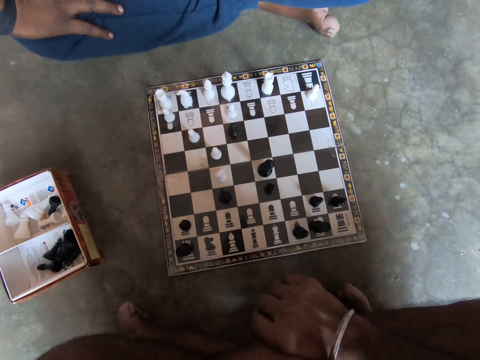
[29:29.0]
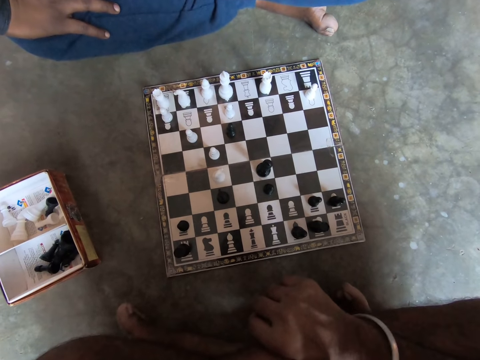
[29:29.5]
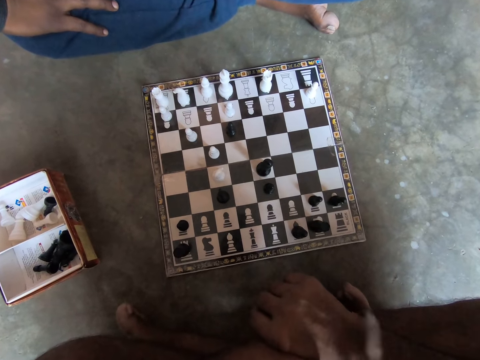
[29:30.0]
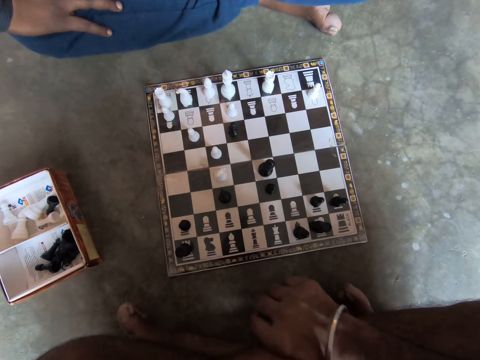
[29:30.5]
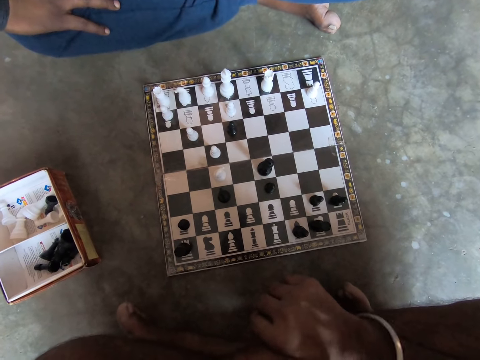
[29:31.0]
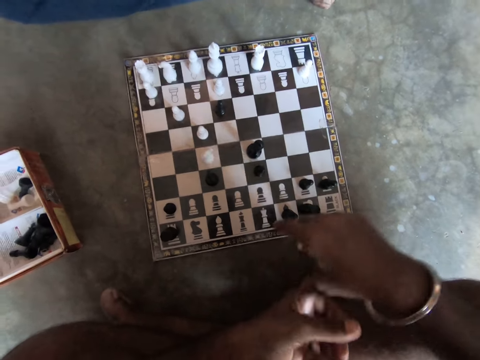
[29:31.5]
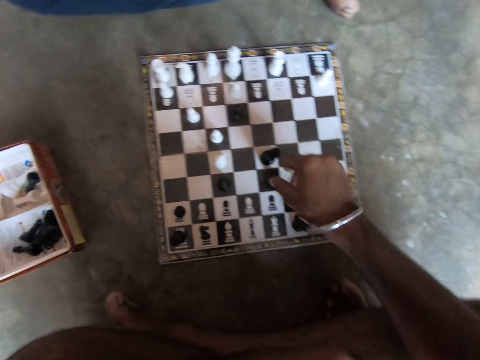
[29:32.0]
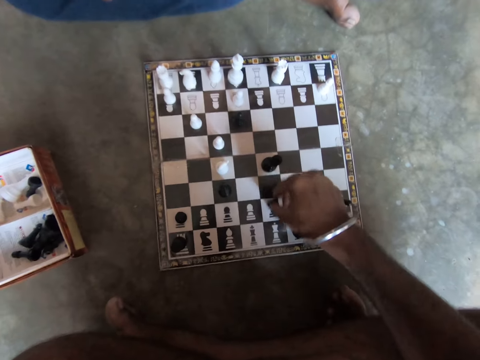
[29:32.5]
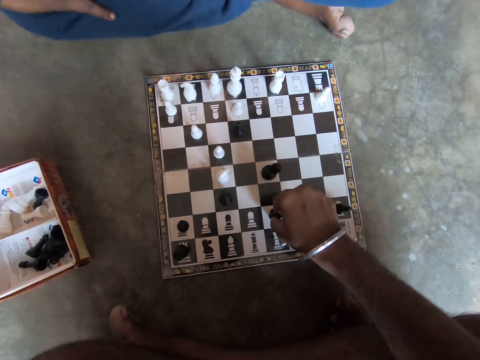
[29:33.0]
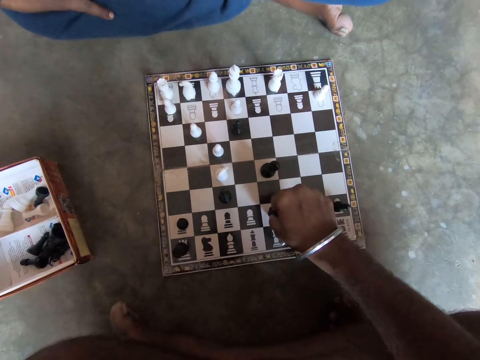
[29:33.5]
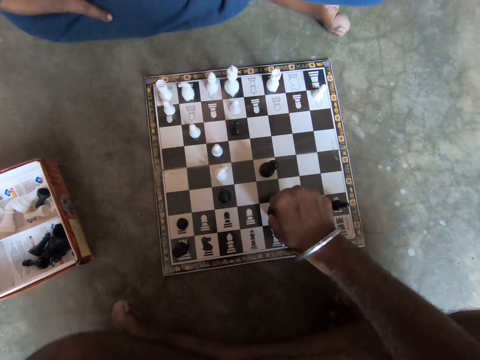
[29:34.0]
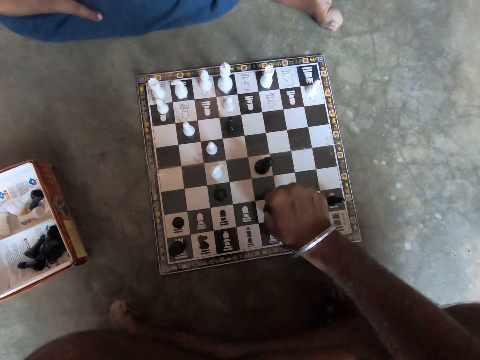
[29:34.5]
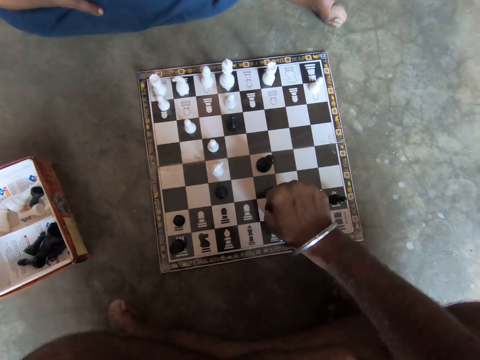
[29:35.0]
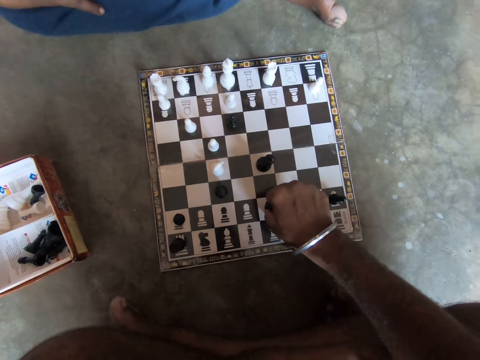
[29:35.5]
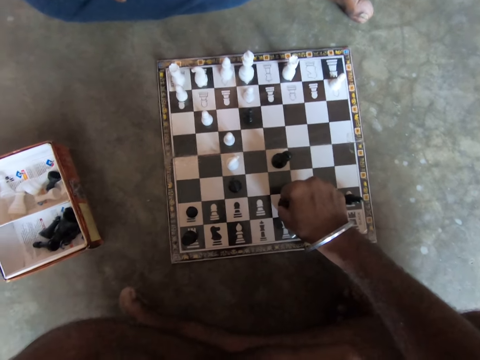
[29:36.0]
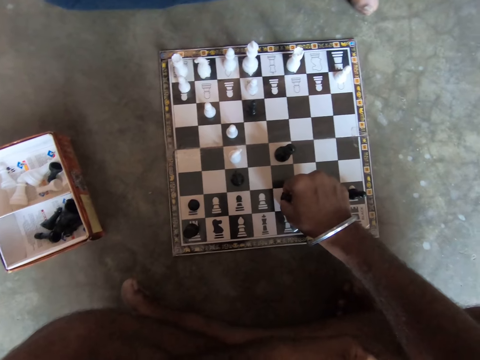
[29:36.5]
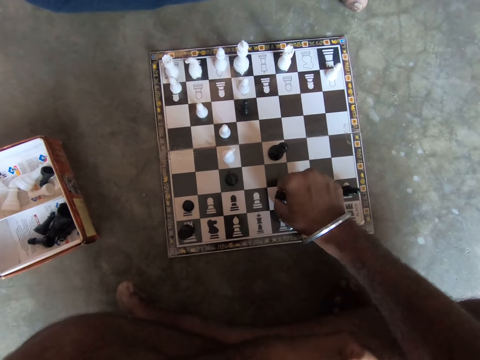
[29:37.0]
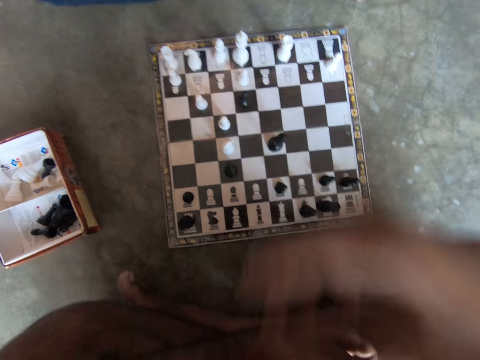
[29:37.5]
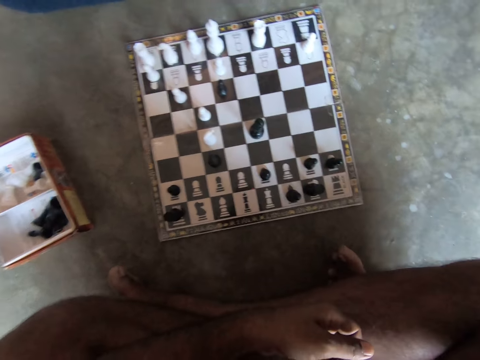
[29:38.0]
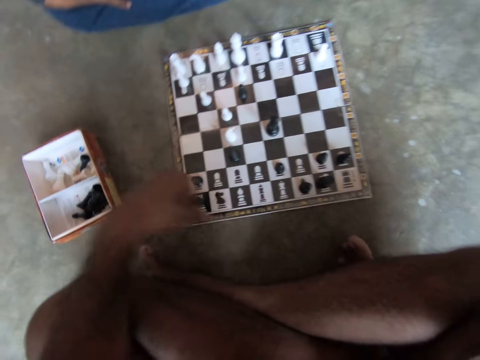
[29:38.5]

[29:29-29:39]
The camera wearer moves the black piece on the chessboard back to its initial position. They hold the chessman and unhand the chessman.

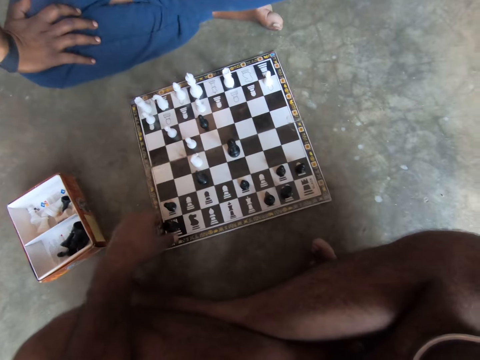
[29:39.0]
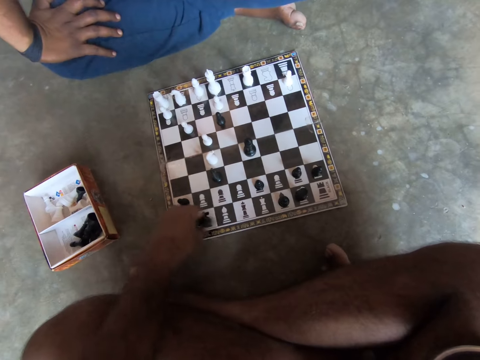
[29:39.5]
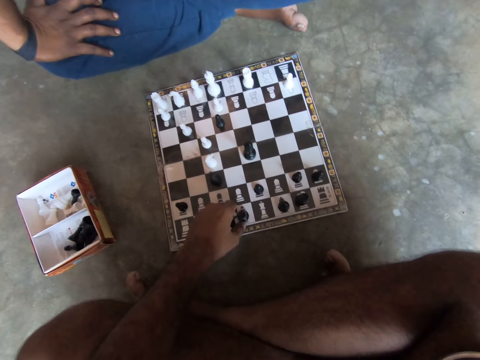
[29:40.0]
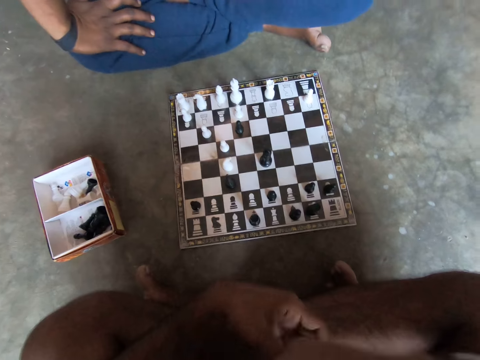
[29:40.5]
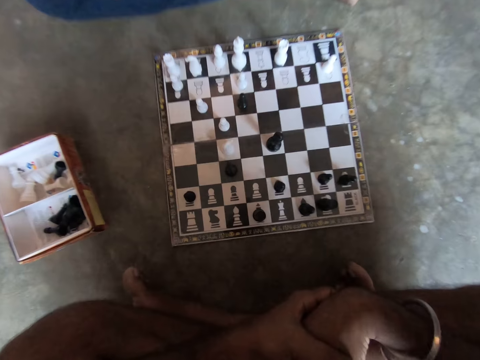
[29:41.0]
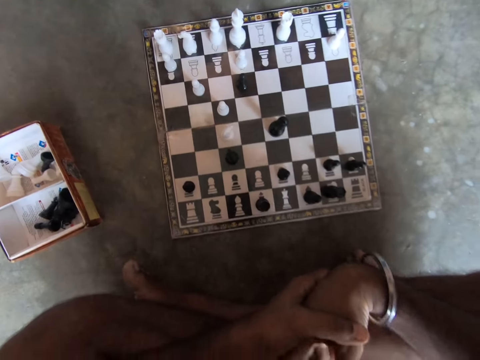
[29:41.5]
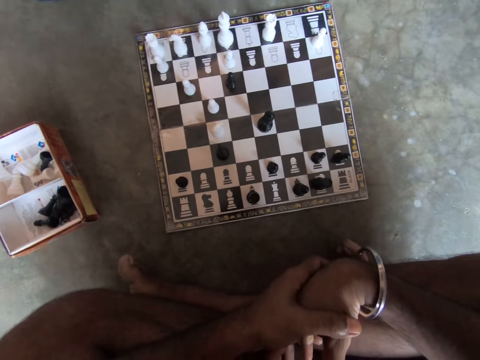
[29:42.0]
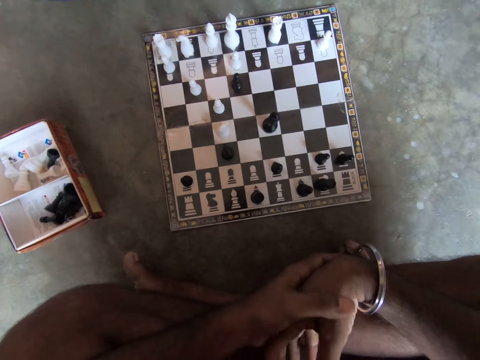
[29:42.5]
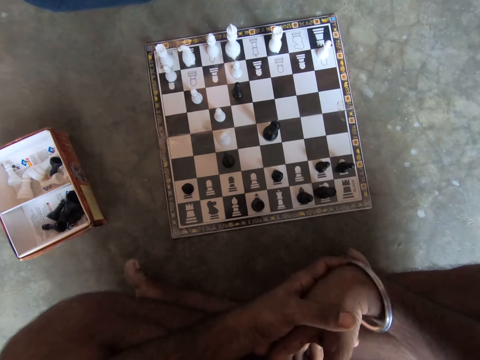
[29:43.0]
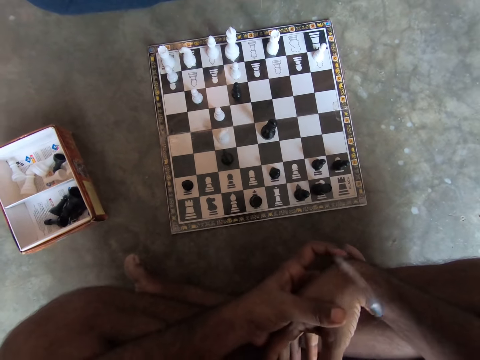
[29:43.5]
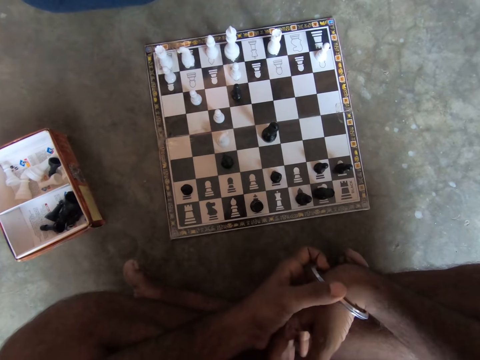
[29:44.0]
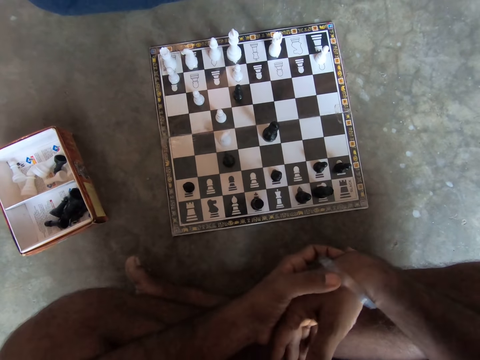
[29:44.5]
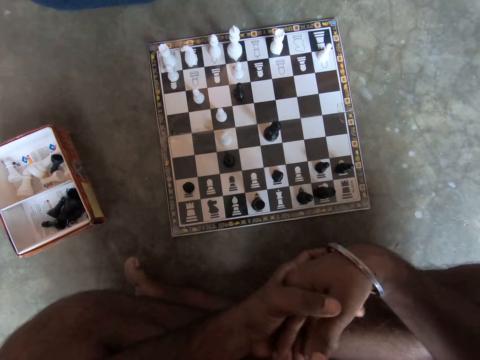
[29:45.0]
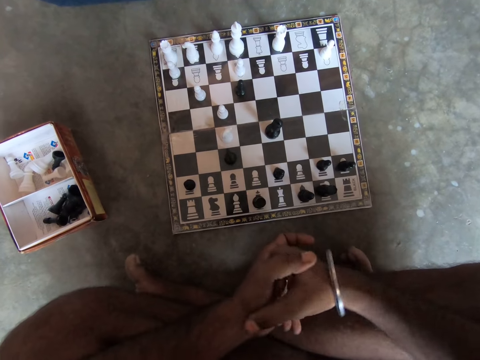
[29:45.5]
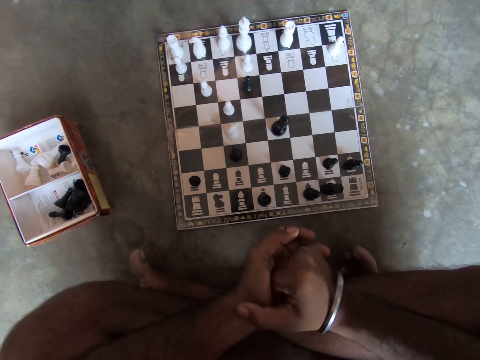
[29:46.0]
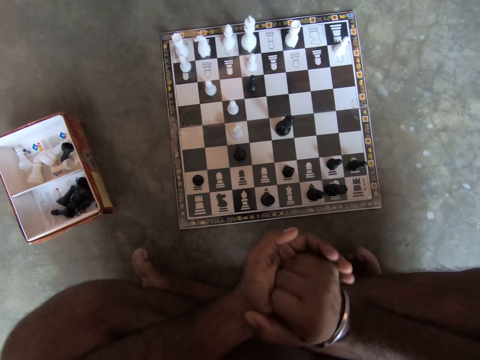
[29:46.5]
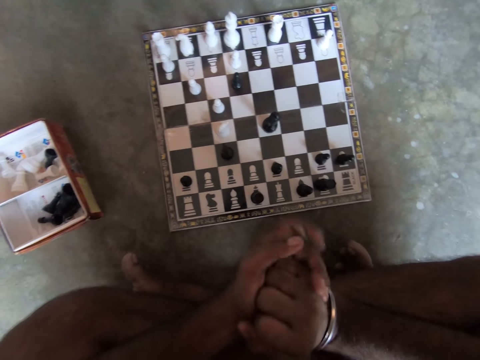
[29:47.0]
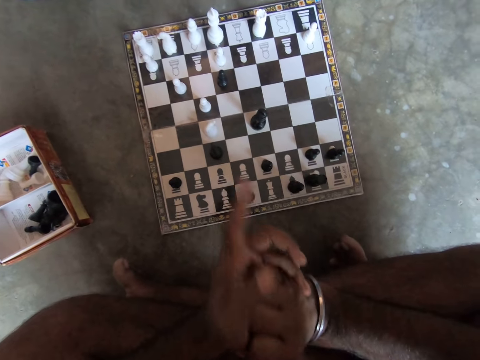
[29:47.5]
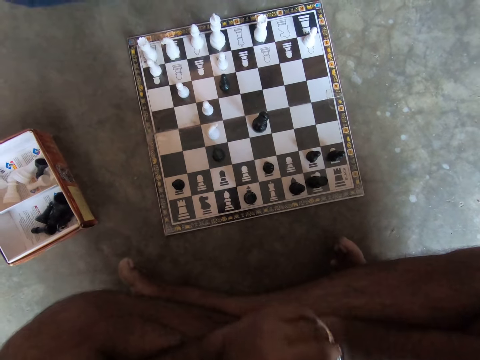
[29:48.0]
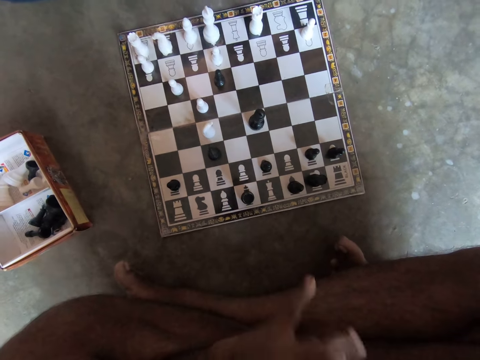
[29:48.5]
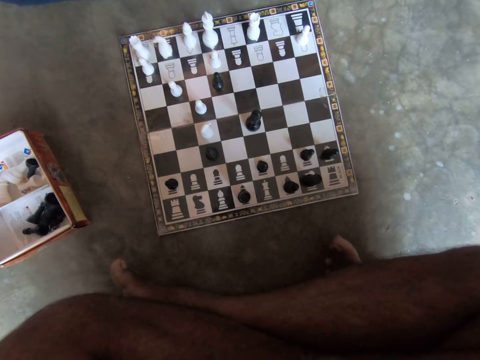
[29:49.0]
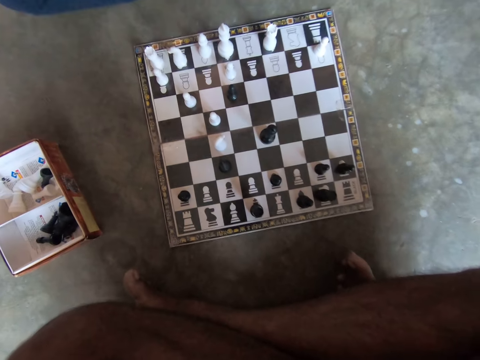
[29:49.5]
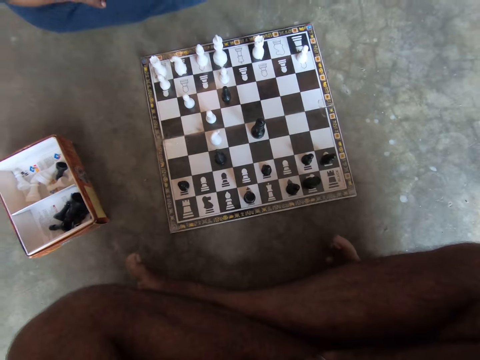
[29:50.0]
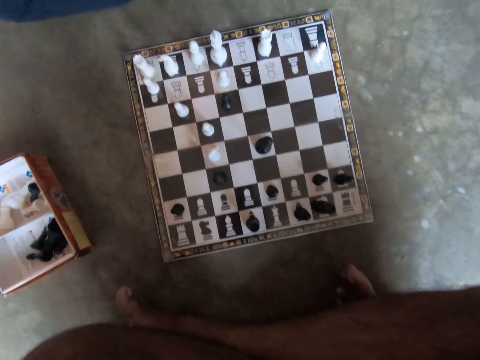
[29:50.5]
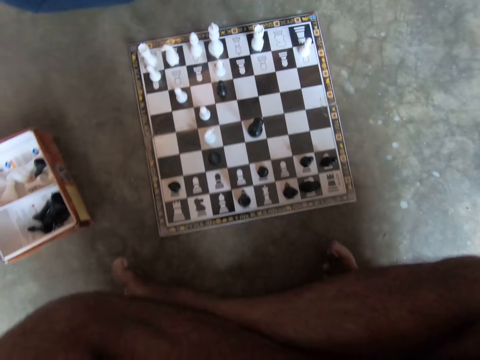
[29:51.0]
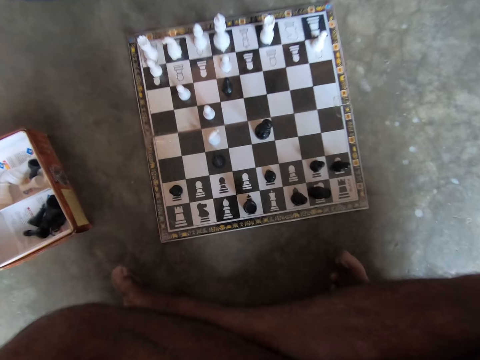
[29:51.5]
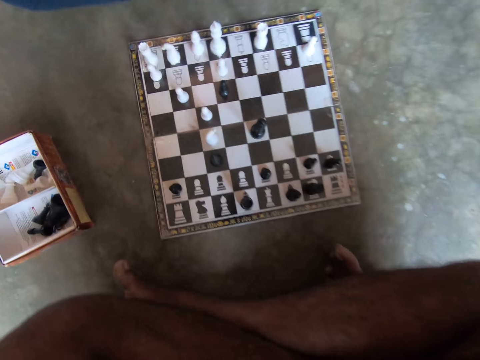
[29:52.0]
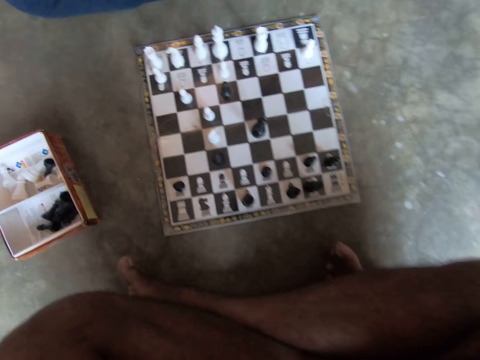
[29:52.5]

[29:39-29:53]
The camera wearer moves another black piece on the chessboard. He stares at the chessboard. He moves his bangle. He touches the bracelet on his right hand with his left hand. He touches his hands. He points to the chessboard with his left hand. He points at a man. The camera wearer and the man continue looking at the chessboard on the floor.

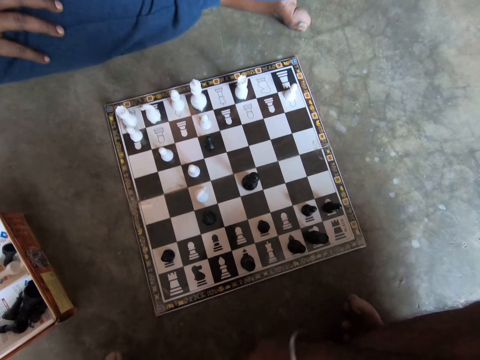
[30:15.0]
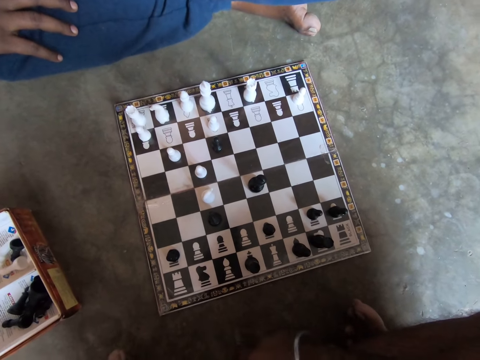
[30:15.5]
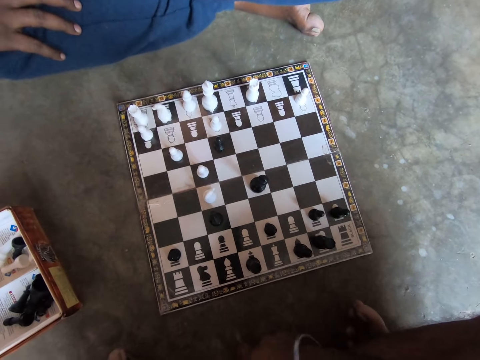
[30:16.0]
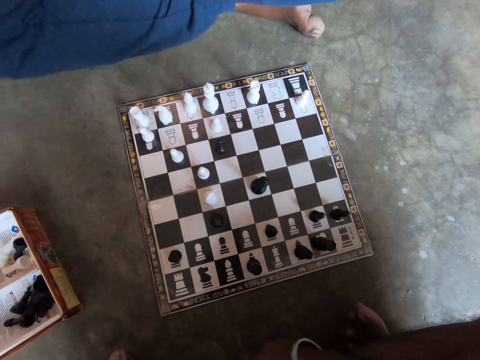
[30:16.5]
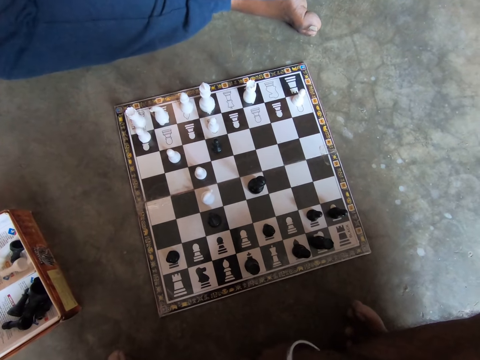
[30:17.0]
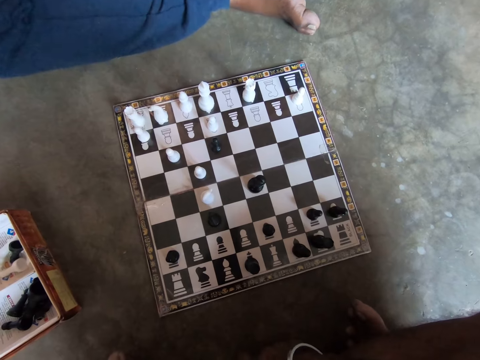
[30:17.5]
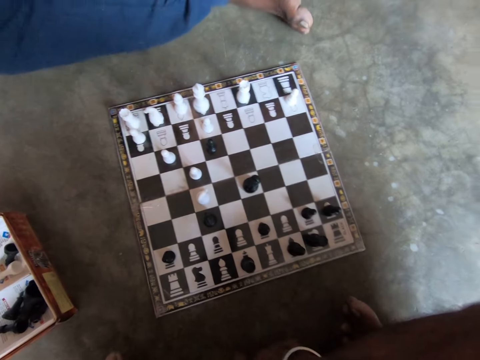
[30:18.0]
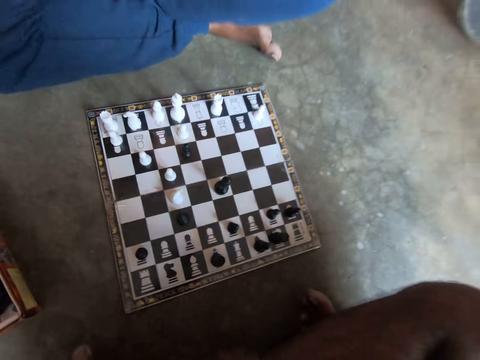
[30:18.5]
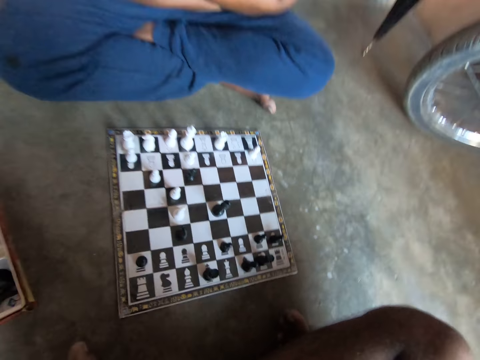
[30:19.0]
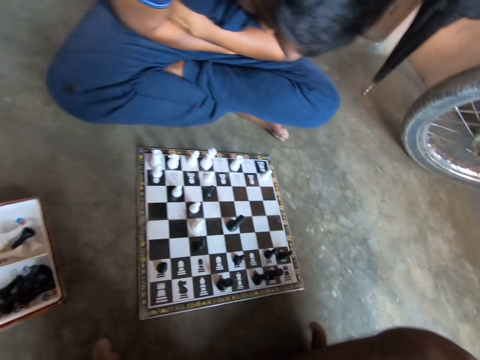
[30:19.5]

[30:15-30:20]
The camera wearer moves his hand.
